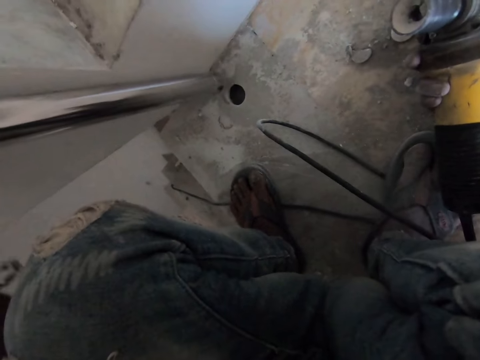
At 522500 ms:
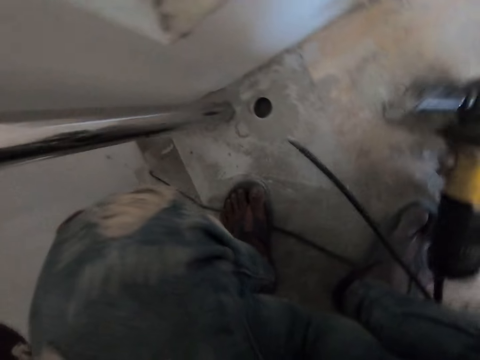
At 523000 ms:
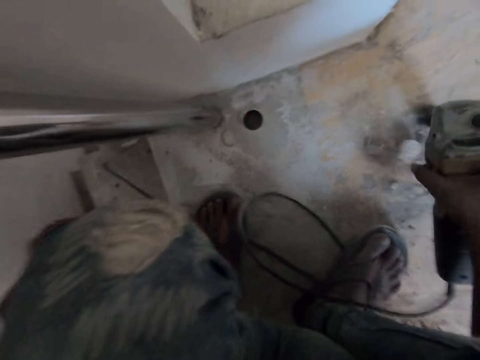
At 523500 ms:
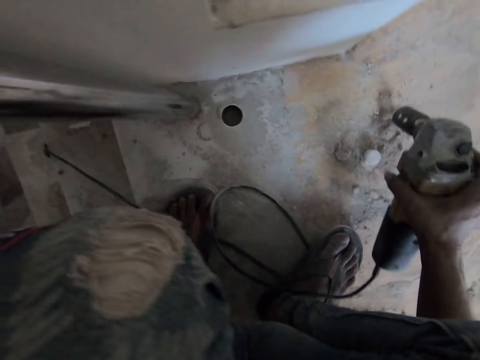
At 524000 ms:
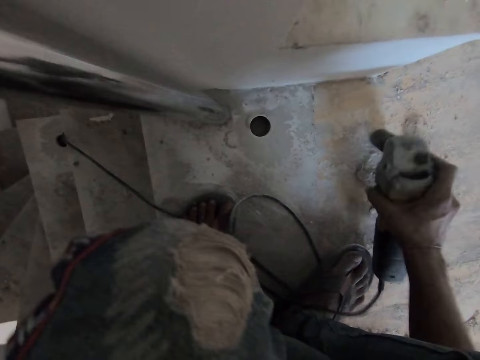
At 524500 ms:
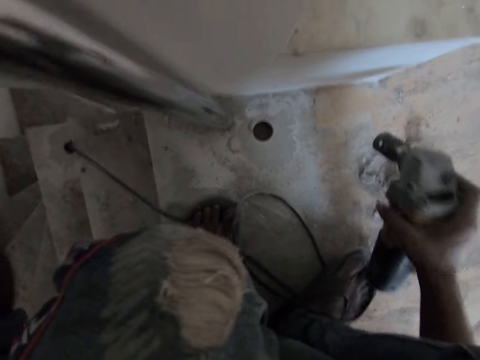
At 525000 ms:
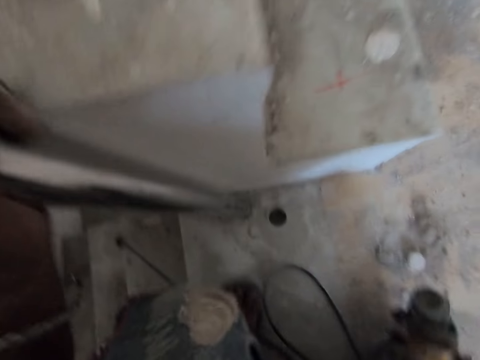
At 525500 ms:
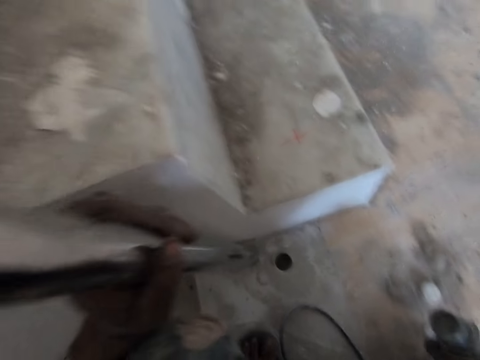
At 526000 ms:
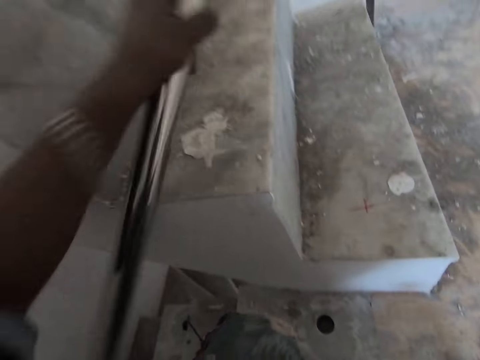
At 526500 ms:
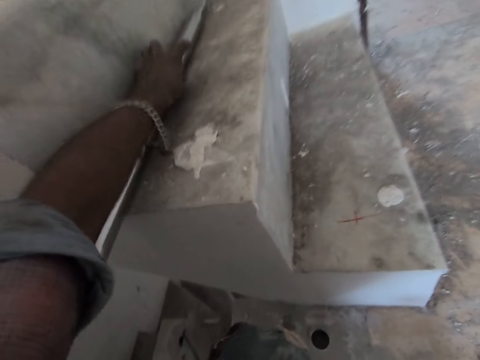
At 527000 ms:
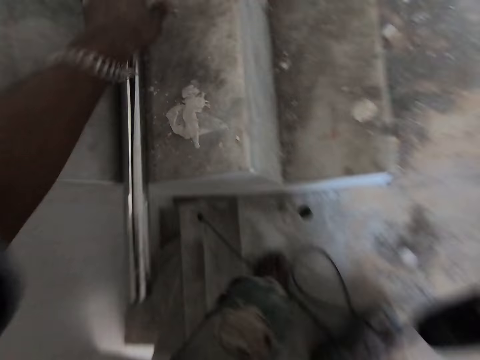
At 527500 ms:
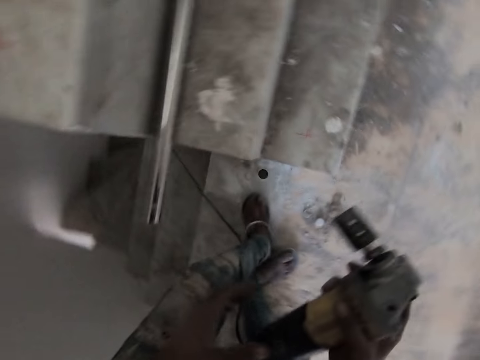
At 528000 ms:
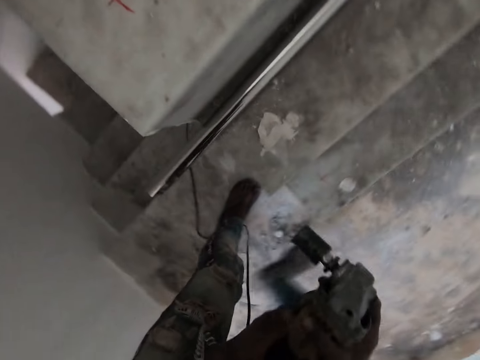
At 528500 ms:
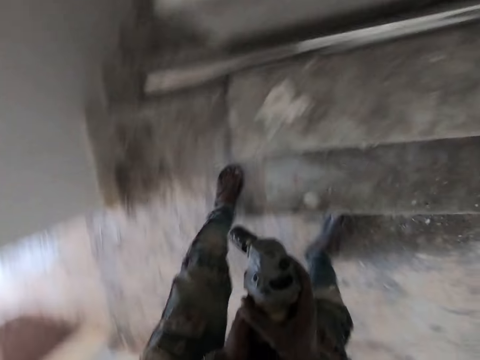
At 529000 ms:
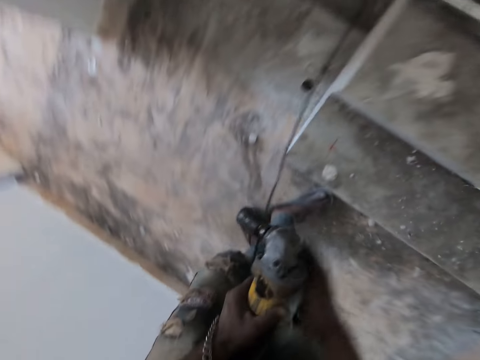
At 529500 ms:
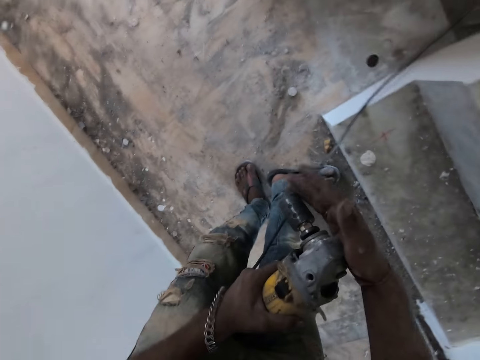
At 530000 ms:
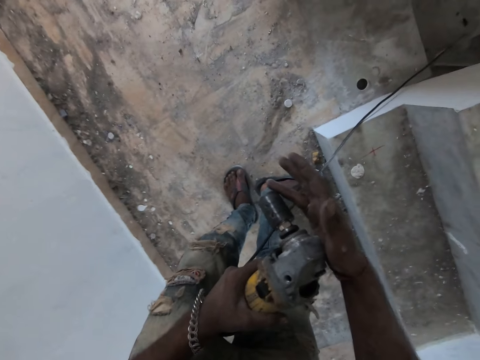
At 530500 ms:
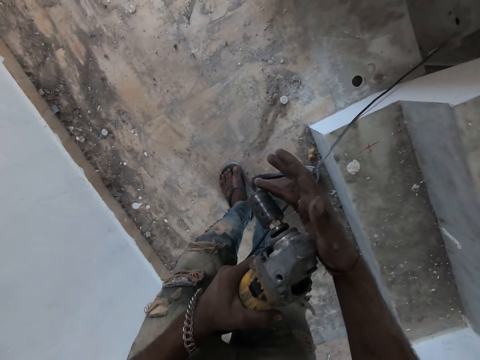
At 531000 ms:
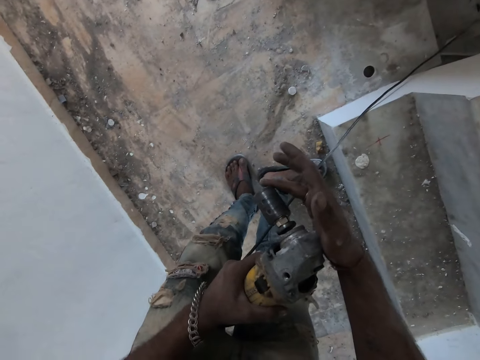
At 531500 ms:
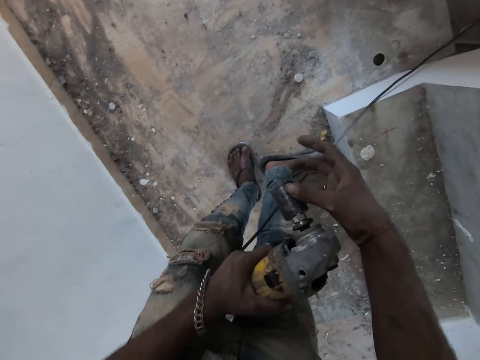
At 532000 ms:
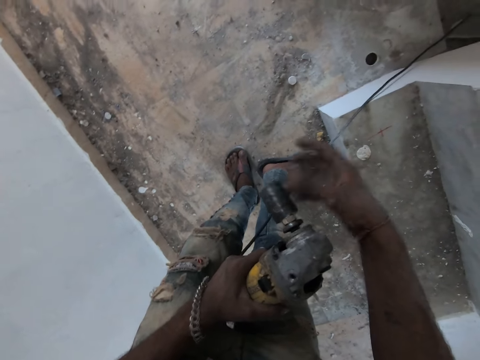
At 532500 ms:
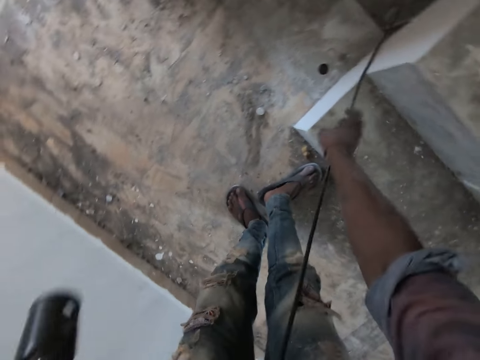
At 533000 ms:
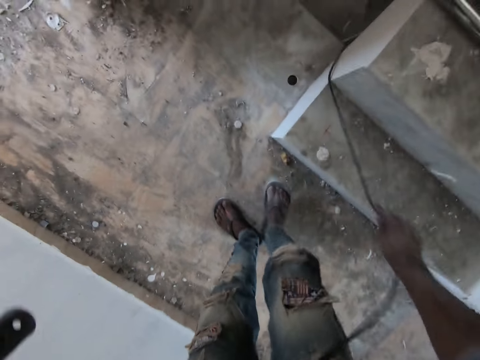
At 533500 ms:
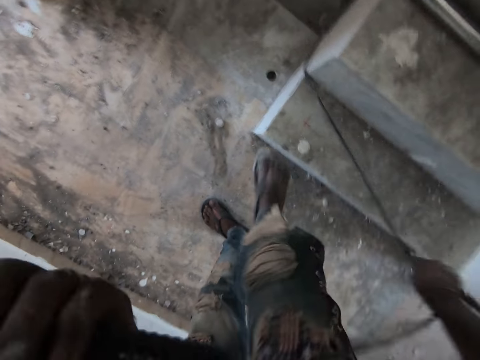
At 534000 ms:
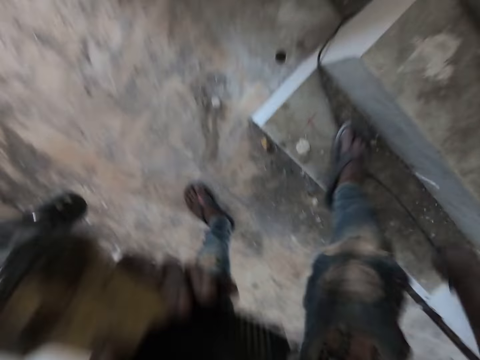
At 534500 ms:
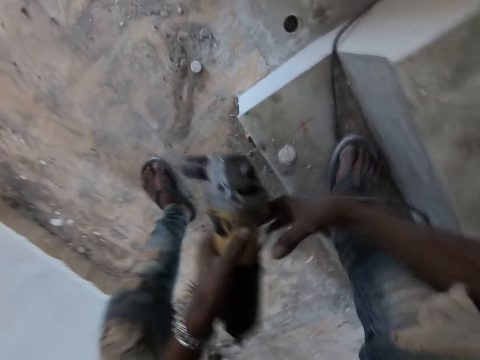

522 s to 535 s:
The camera wearer hits the core drill or wrench gun on the floor with his right hand. He drops the metal rod on the cement staircase with his left hand. He holds the core drill with both hands. He adjusts the wrench with his right hand. He pulls the wire of the core drill with his right hand. He adjusts the cable with his right hand.

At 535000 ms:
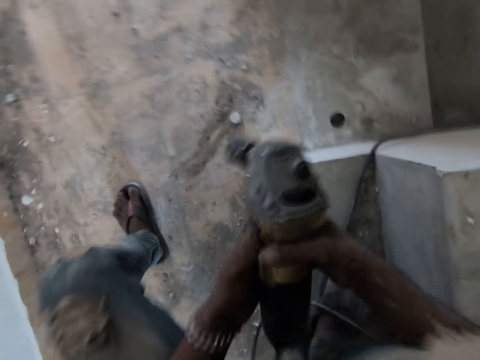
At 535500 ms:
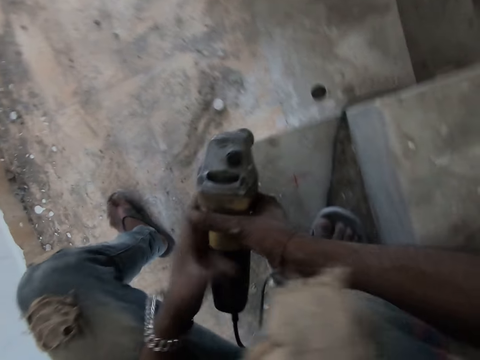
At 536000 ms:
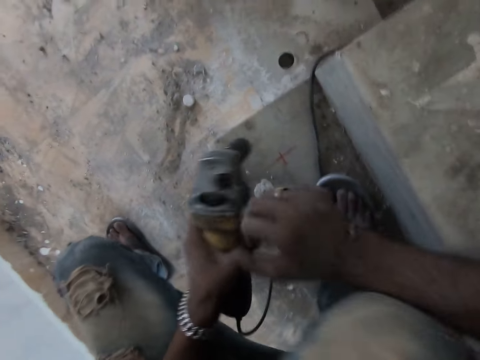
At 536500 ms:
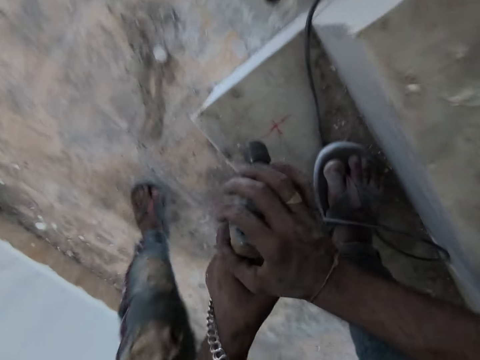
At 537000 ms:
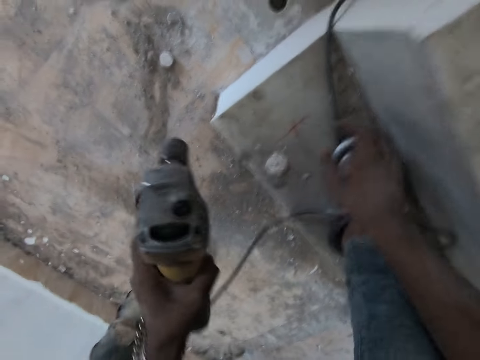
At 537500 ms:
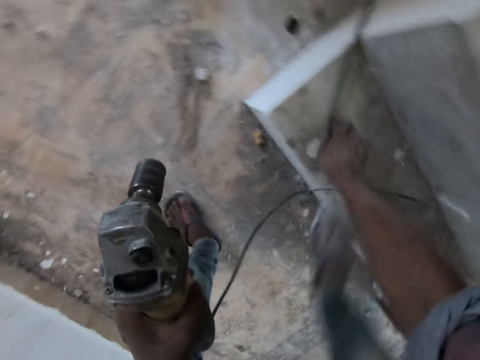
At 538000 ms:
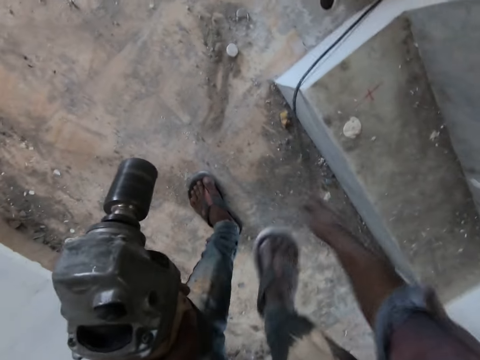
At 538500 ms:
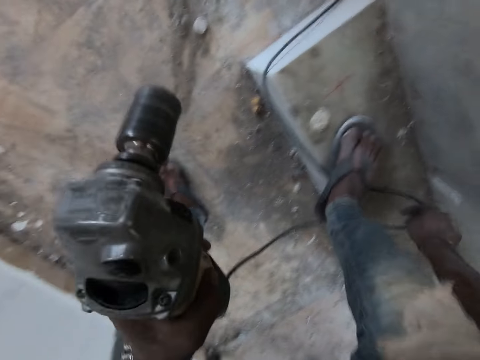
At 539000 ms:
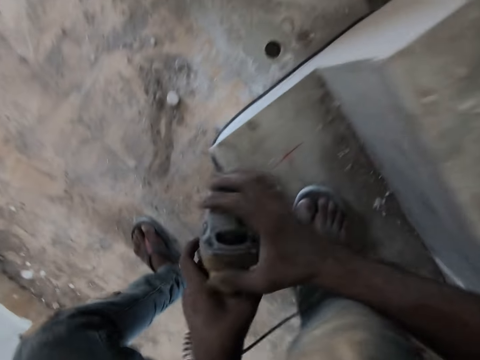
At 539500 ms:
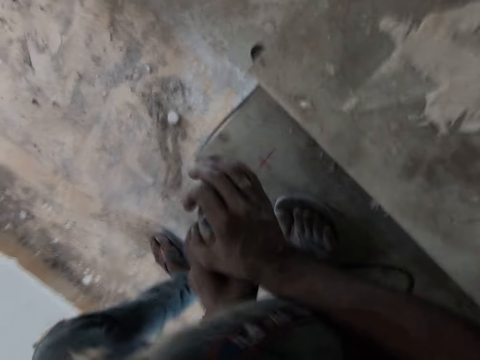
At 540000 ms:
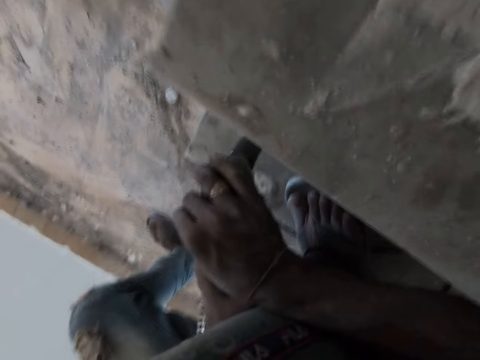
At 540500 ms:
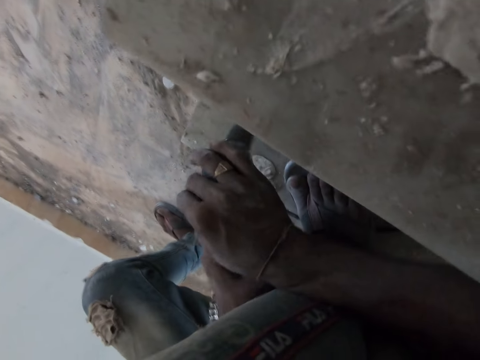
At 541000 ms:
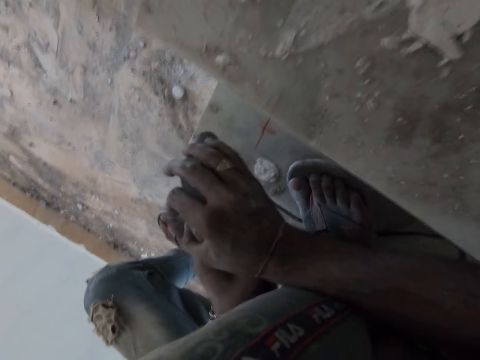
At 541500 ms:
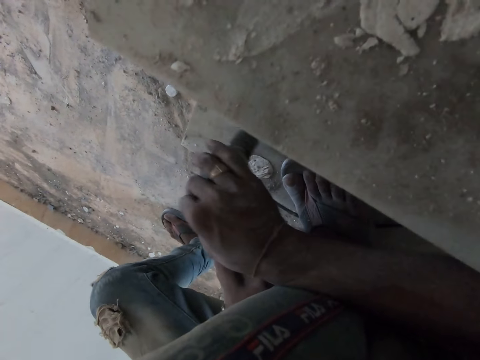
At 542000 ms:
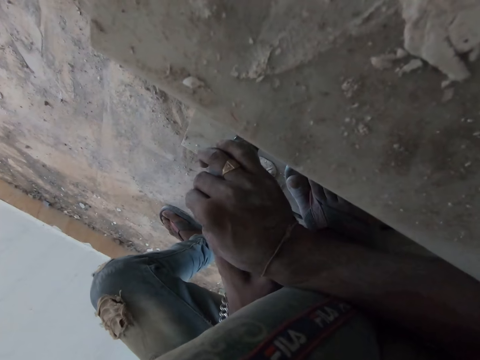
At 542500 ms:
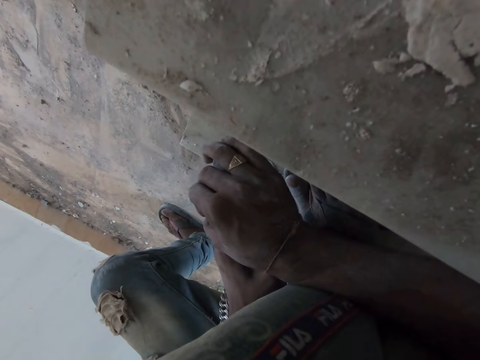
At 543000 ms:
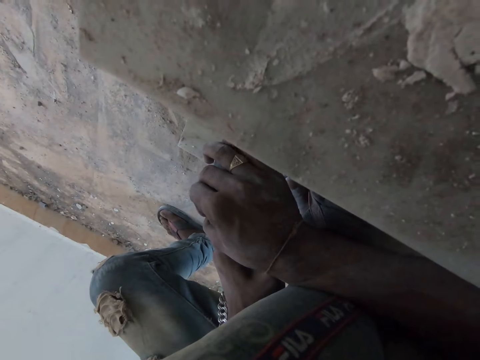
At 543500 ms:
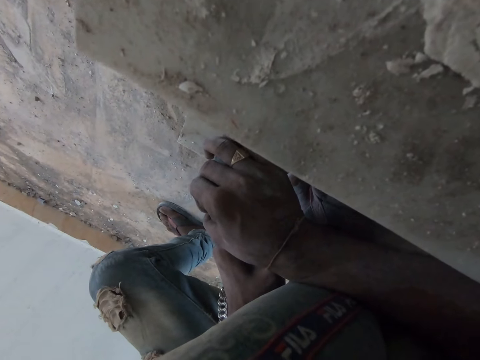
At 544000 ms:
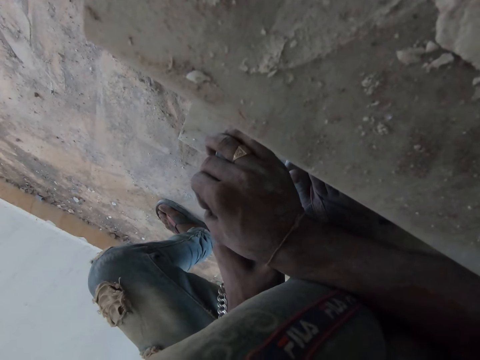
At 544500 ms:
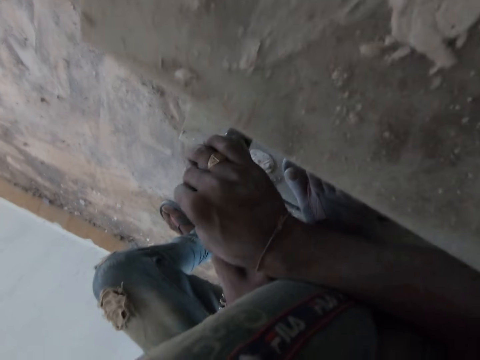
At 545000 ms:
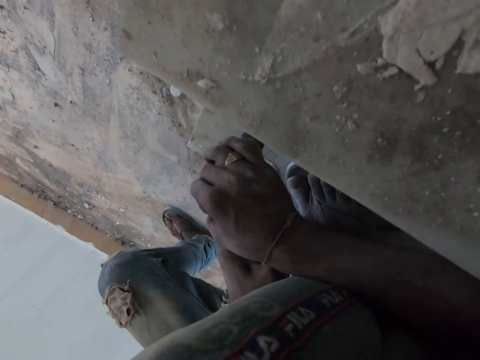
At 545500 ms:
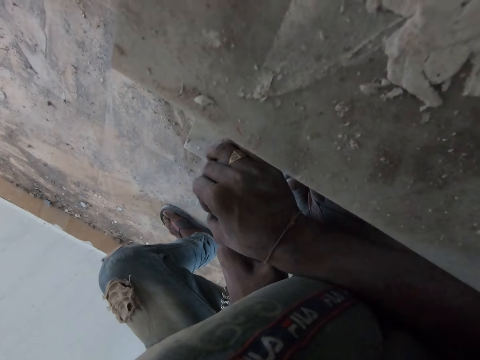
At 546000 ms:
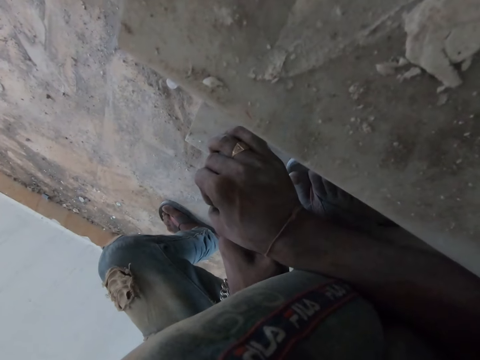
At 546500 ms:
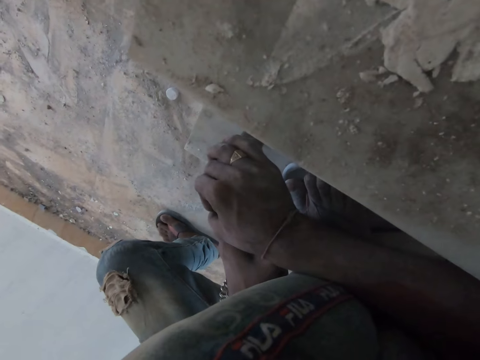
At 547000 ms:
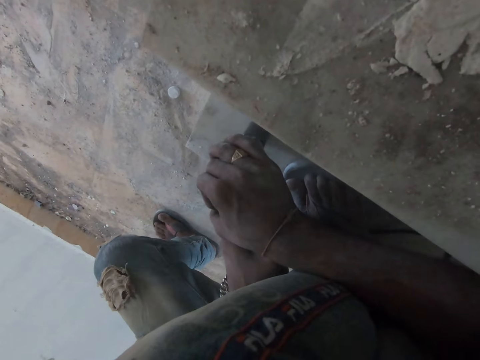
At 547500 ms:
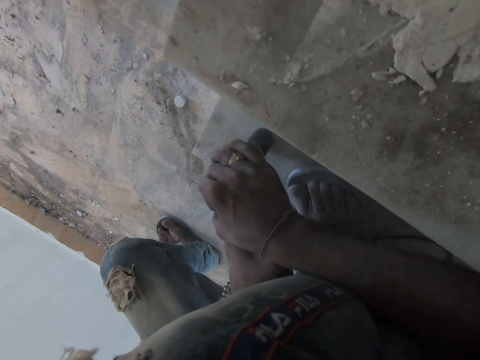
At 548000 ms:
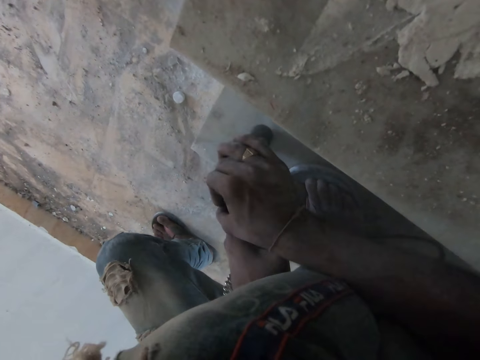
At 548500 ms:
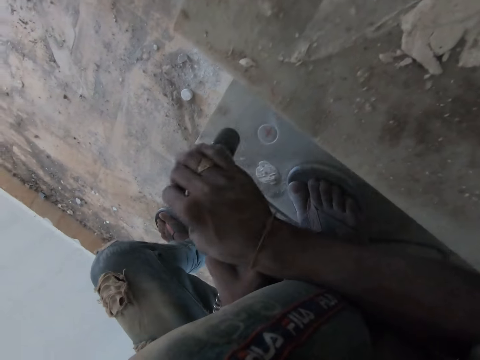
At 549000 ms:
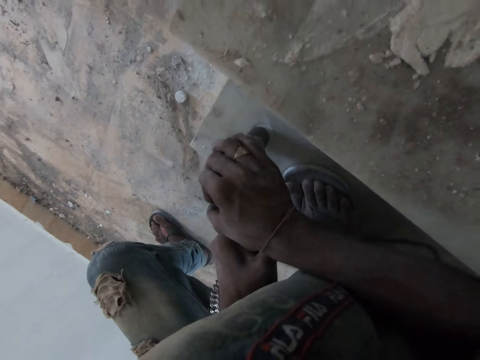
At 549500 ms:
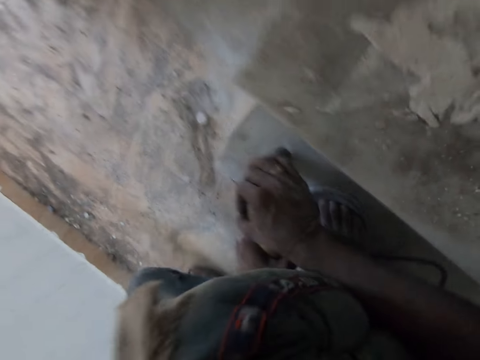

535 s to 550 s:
The camera wearer switches on the wrench gun with his left hand. He puts the wire of the core drill under his foot with his right hand. He adjusts the cable with his right hand. He drills a hole into the cement staircase with the core drill in both hands. He drills the floor with the wrench gun with both hands.
